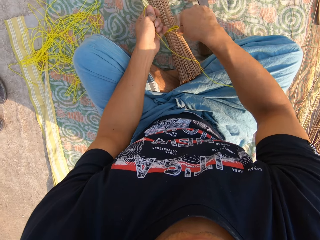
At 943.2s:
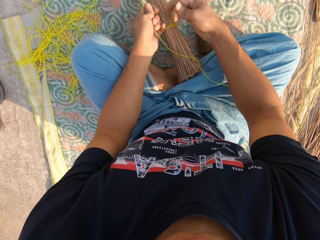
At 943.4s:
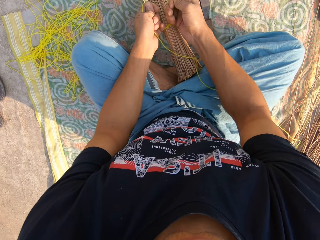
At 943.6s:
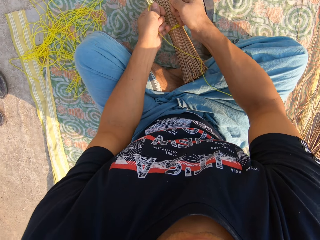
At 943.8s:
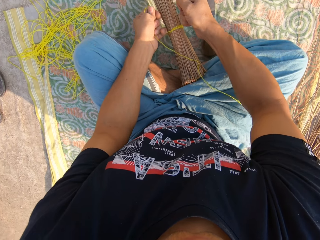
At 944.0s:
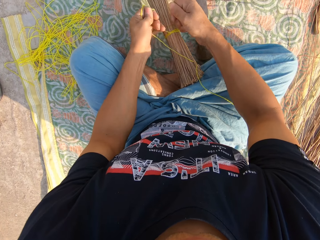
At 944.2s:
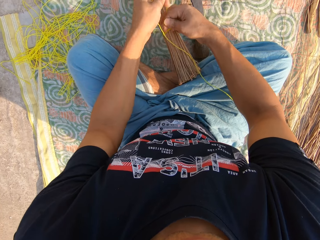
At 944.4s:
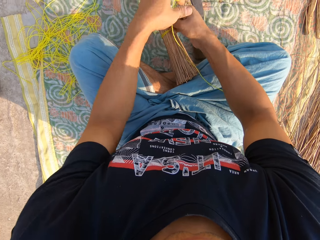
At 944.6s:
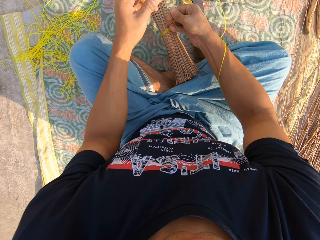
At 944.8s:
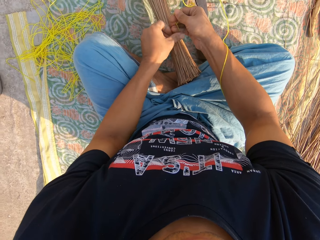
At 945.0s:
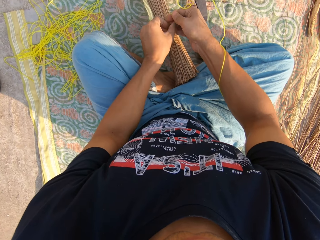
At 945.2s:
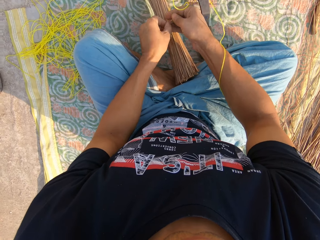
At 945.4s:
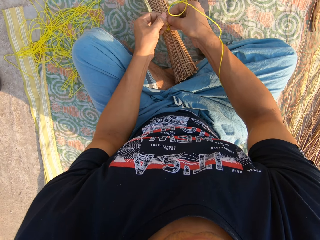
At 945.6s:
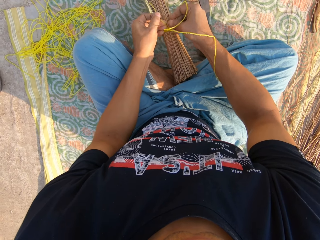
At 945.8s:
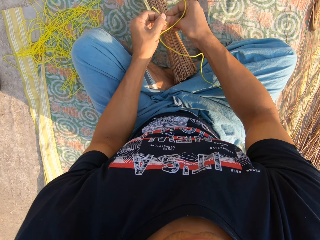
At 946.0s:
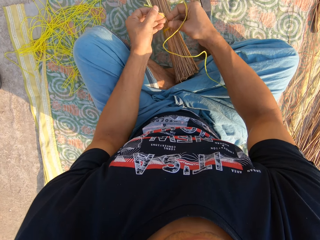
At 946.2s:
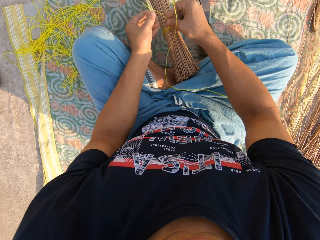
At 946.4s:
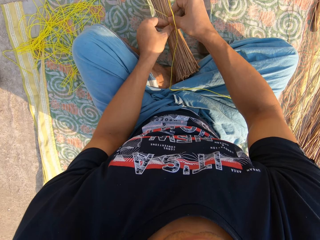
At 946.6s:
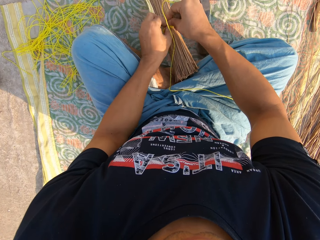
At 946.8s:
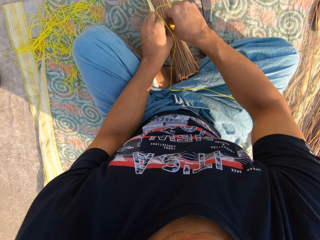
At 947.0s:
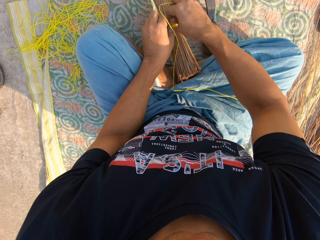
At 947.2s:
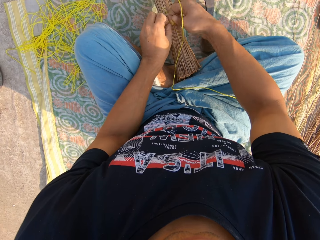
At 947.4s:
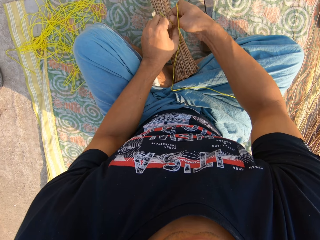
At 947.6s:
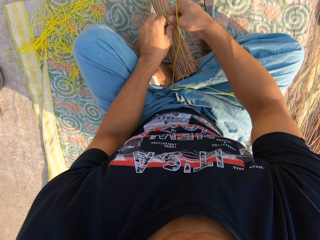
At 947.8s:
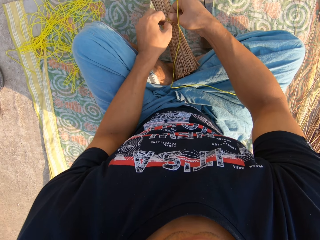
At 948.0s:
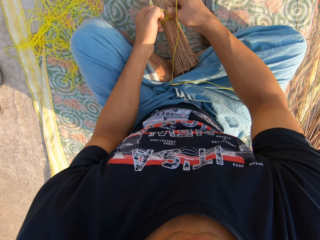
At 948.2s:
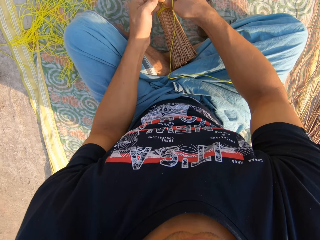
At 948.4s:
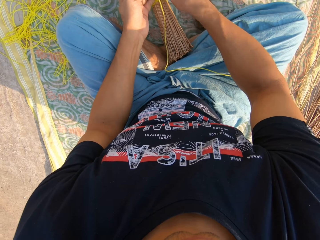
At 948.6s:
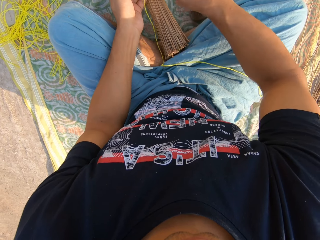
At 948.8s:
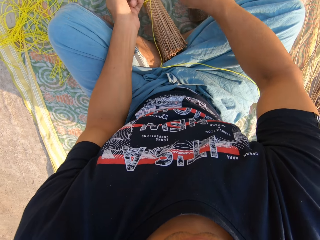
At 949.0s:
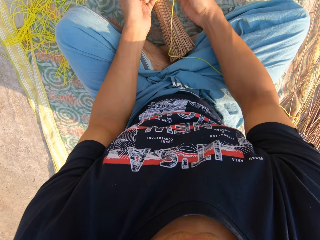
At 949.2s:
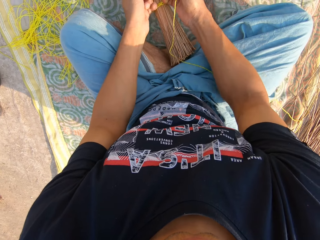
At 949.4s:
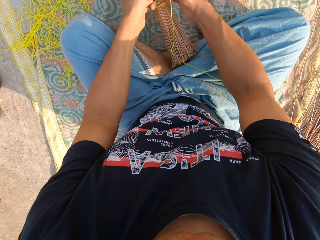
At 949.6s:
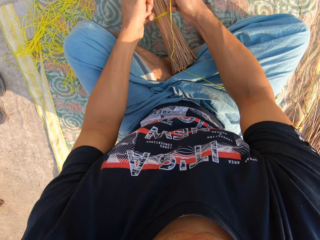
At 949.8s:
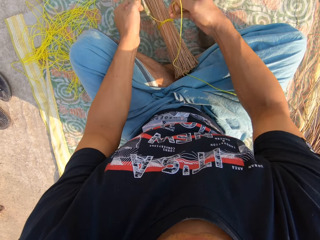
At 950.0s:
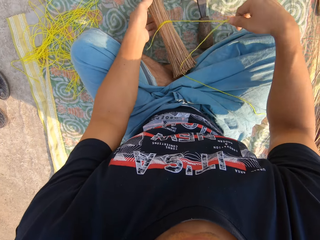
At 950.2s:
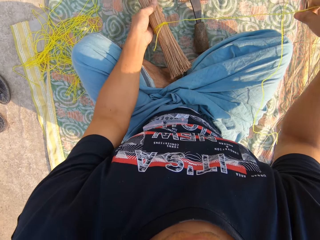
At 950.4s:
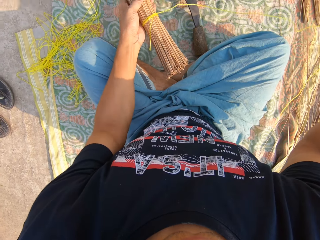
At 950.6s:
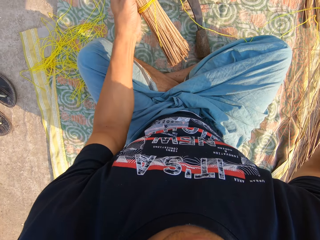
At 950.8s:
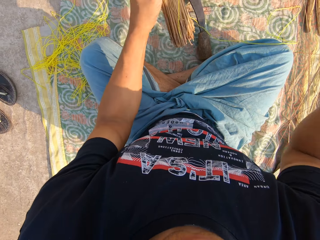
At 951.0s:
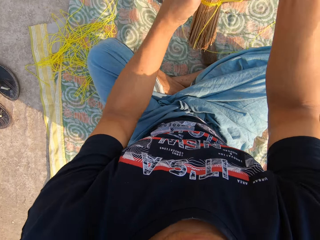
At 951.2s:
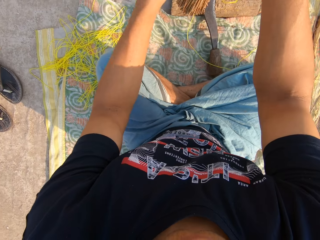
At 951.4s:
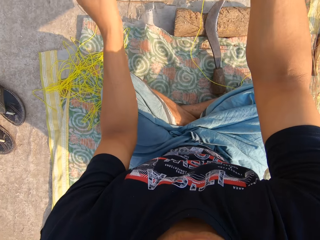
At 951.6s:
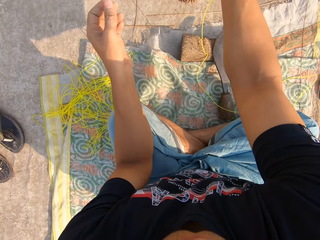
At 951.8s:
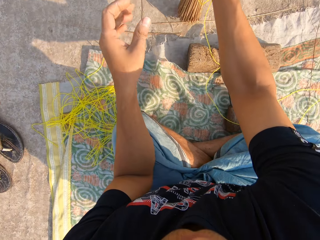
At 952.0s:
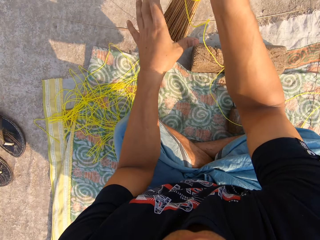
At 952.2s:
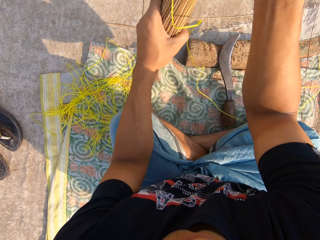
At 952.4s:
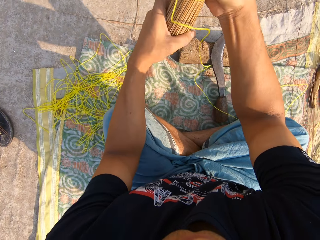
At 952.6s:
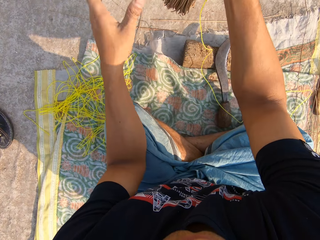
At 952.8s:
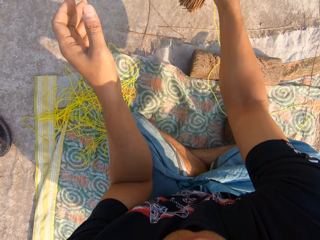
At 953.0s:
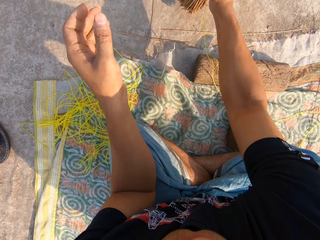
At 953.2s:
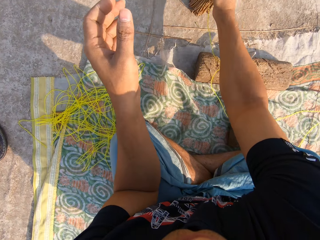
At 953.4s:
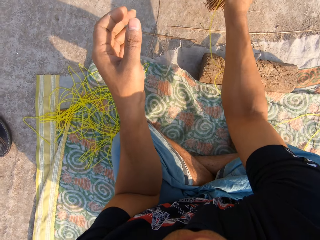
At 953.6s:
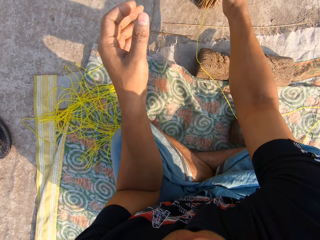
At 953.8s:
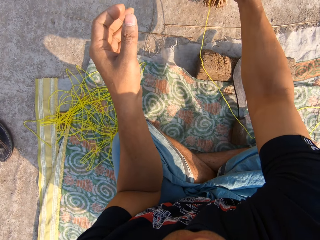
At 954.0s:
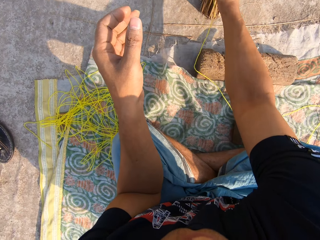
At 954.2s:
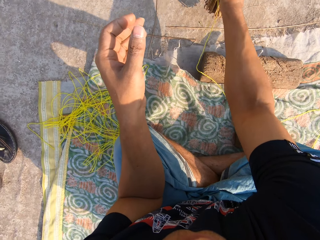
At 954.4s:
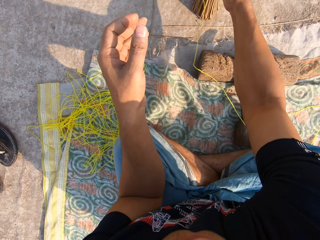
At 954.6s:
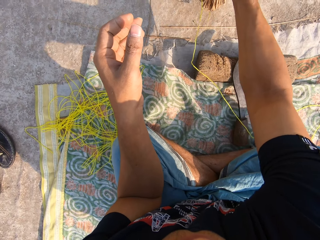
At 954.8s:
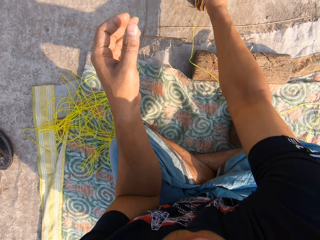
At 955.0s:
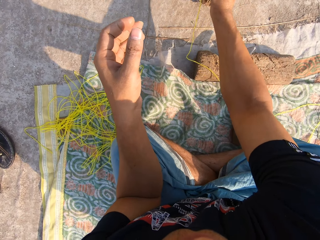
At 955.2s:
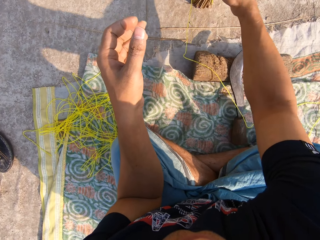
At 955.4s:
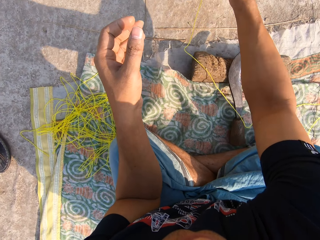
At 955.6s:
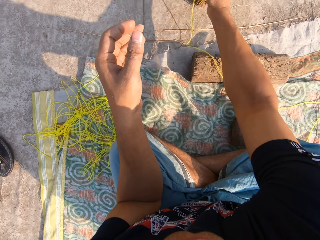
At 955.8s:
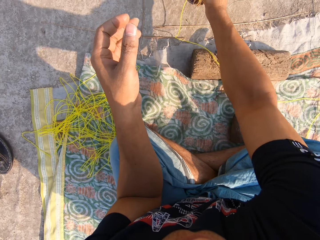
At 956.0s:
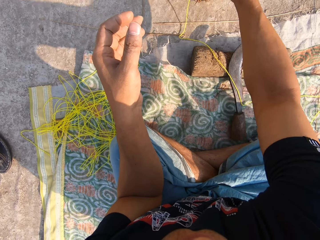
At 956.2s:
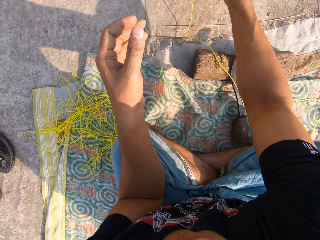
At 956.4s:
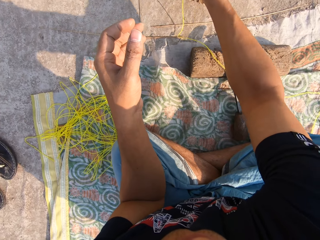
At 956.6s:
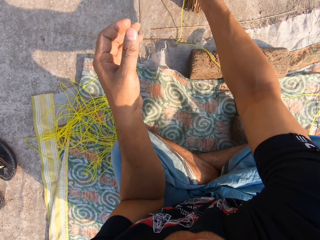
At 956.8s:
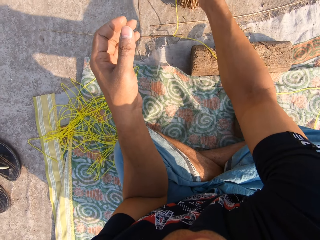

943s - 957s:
The camera wearer arranges the broomstick or broom on the mat to be on the same height with his left hand. He hits the broom on the ground with his right hand.

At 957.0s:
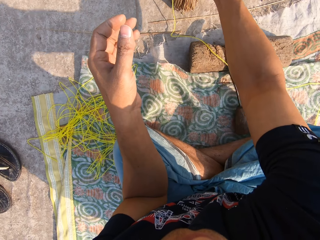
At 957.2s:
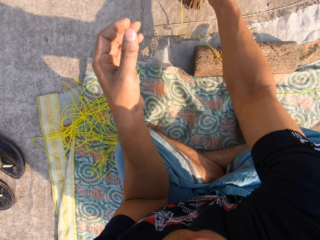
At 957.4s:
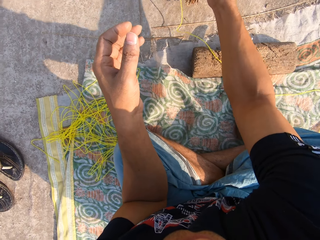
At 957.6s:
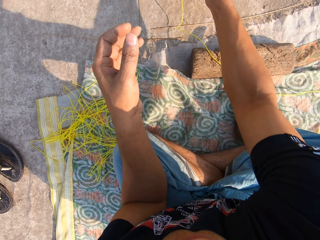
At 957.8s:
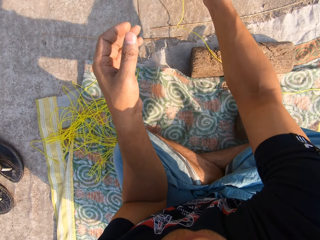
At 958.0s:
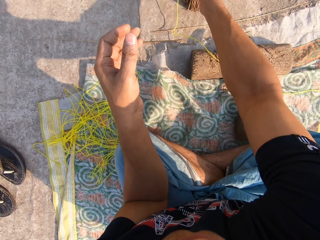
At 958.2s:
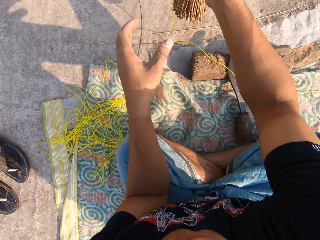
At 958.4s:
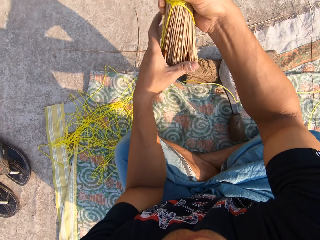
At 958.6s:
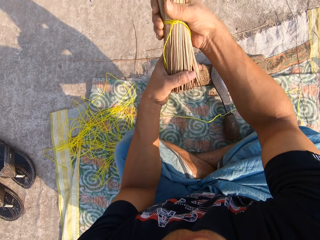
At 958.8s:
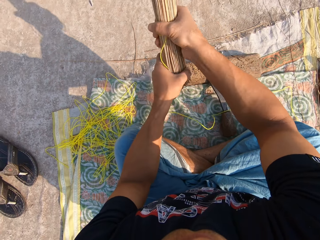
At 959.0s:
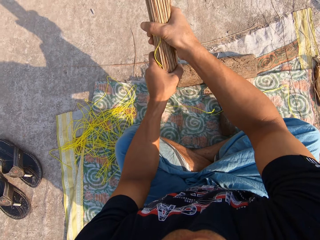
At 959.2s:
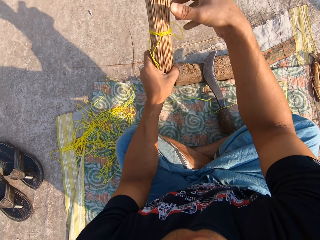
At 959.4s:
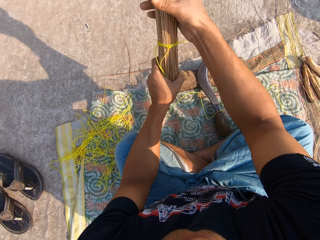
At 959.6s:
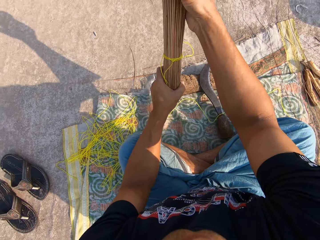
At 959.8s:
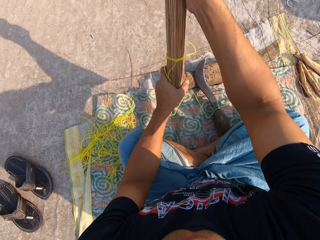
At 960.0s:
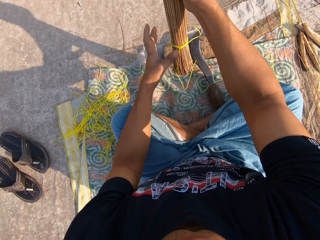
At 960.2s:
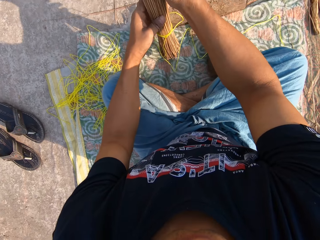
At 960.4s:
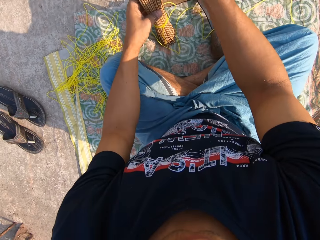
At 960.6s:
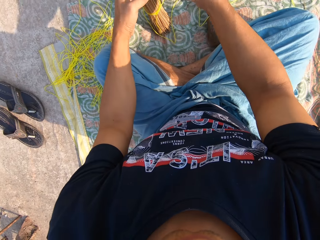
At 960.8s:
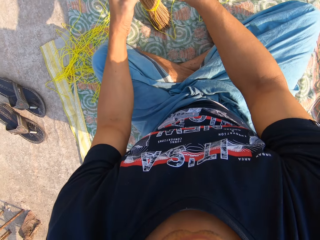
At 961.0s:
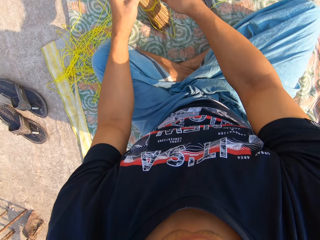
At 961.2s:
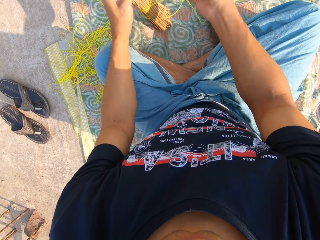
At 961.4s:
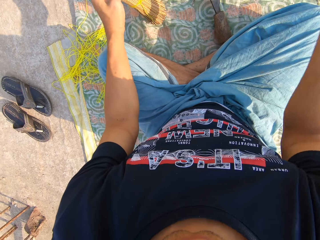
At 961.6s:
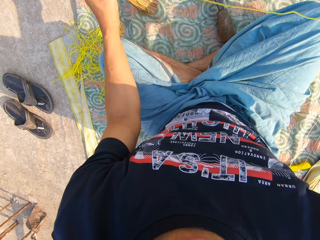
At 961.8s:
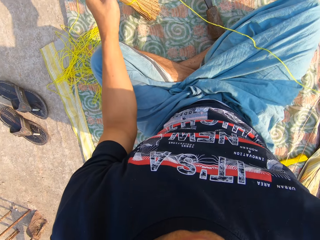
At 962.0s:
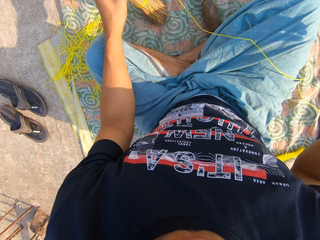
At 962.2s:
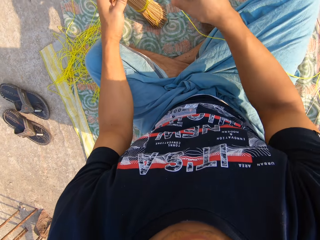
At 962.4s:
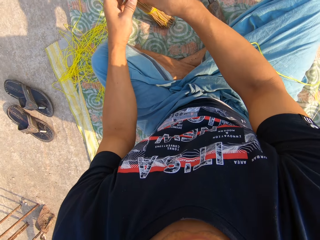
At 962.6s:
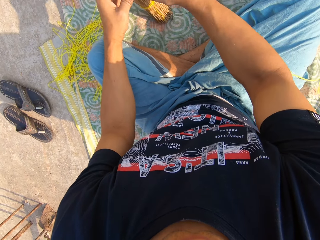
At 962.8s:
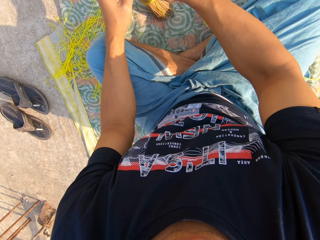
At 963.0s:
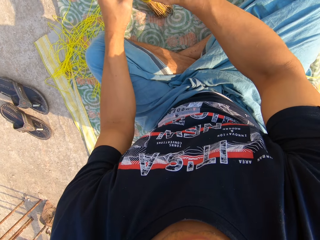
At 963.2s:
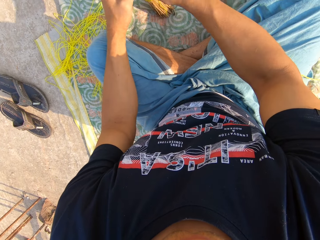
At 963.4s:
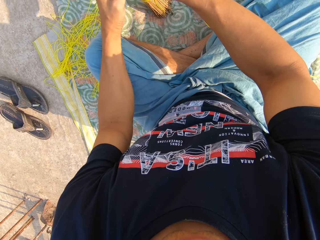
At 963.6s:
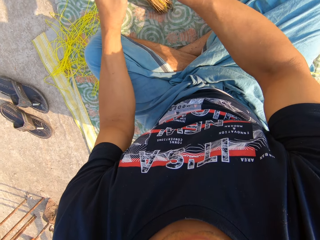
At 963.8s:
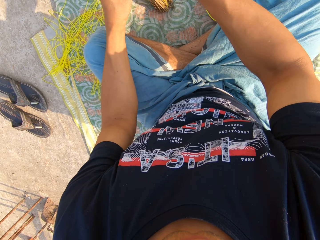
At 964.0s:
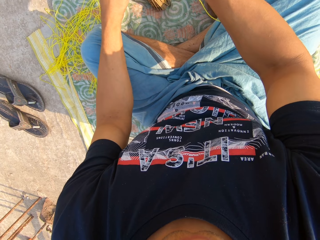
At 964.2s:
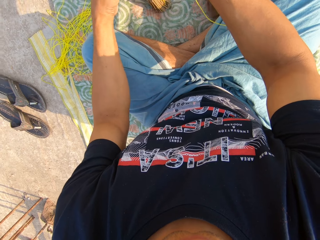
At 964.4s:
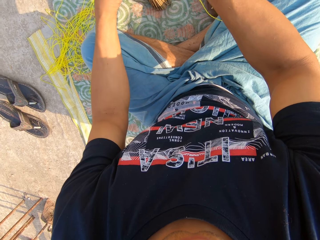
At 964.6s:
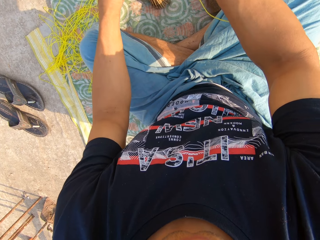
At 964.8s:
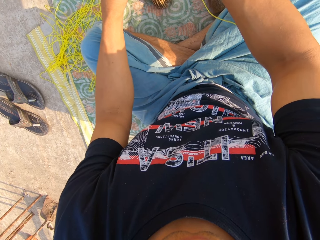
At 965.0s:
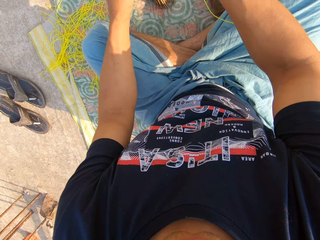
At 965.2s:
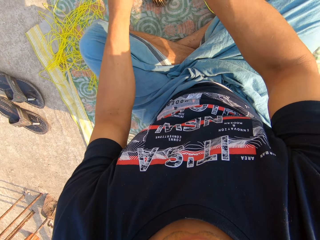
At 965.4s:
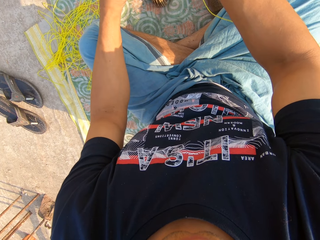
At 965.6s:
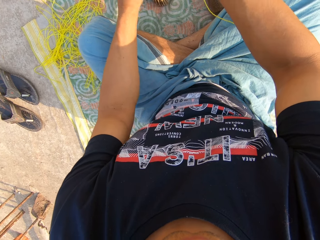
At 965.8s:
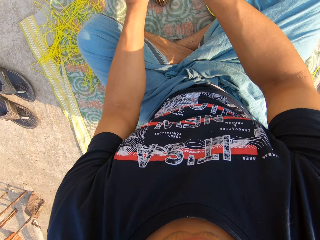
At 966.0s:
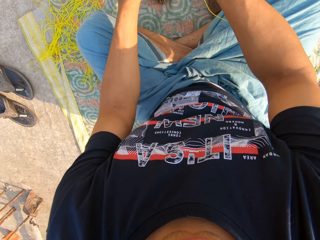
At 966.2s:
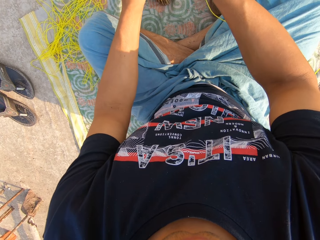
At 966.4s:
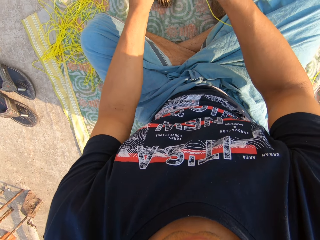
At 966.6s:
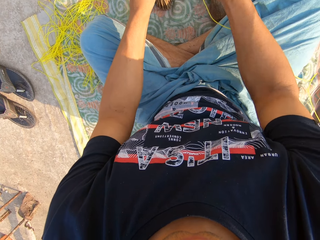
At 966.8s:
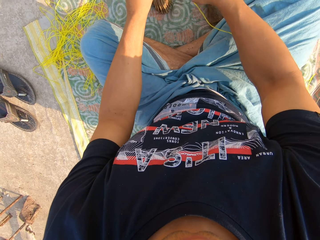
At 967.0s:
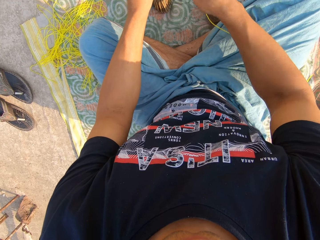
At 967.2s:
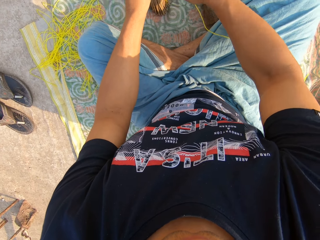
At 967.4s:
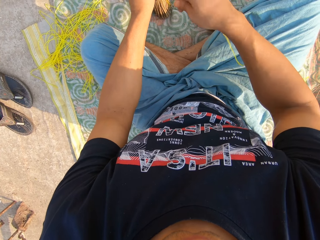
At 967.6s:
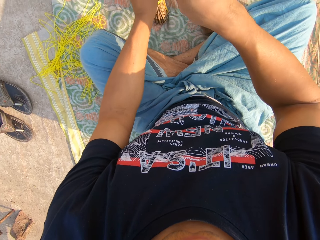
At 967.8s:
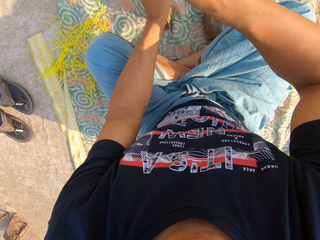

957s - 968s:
The camera wearer adjusts the broom with both hands. He squeezes the broomsticks with his hands. He drops the broom on the ground with his left hand. He holds the thread with his right hand. He ties the broomstick together with the thread.
